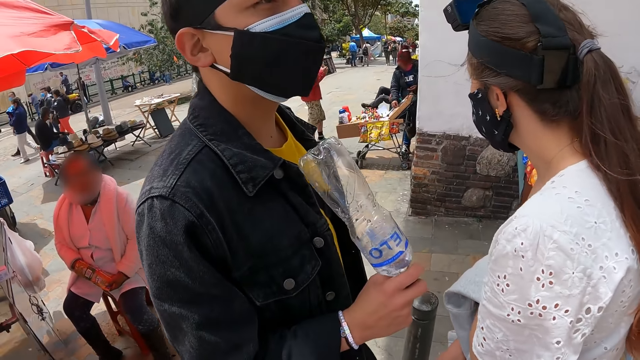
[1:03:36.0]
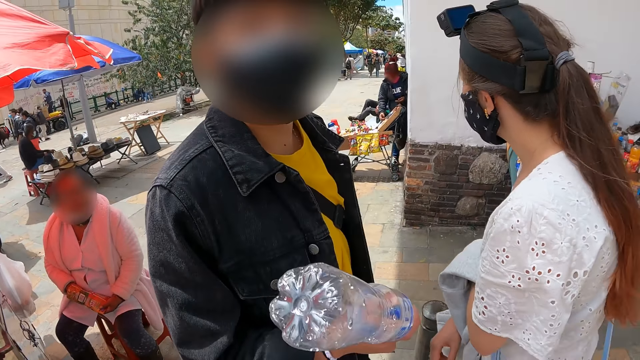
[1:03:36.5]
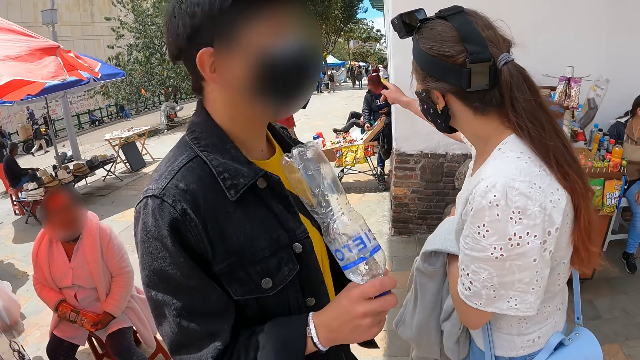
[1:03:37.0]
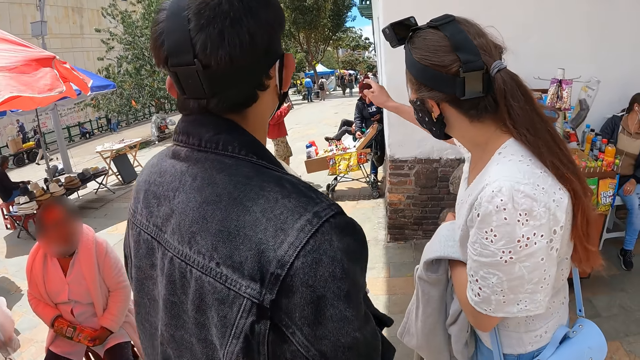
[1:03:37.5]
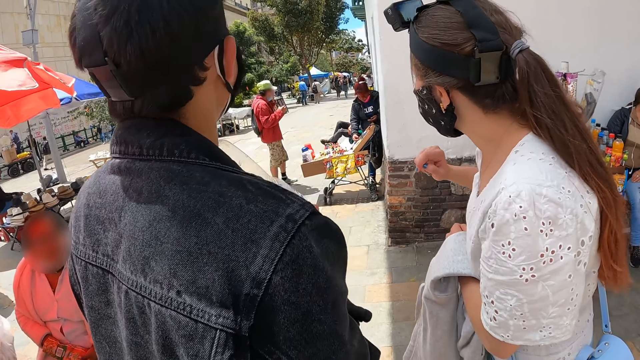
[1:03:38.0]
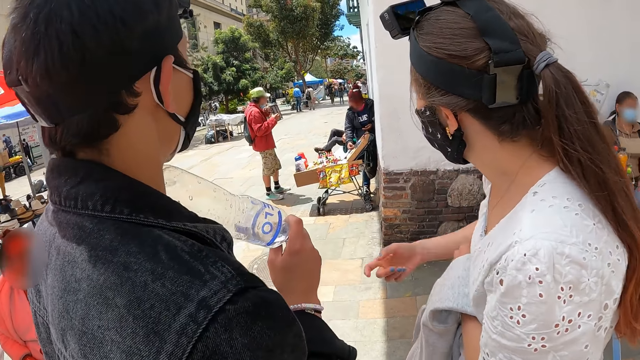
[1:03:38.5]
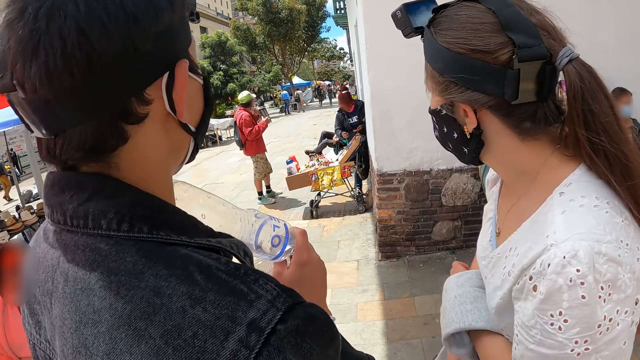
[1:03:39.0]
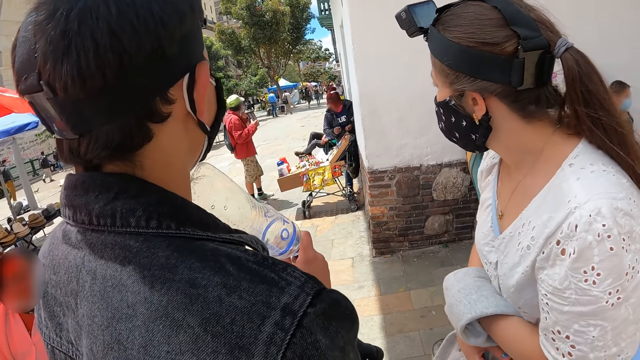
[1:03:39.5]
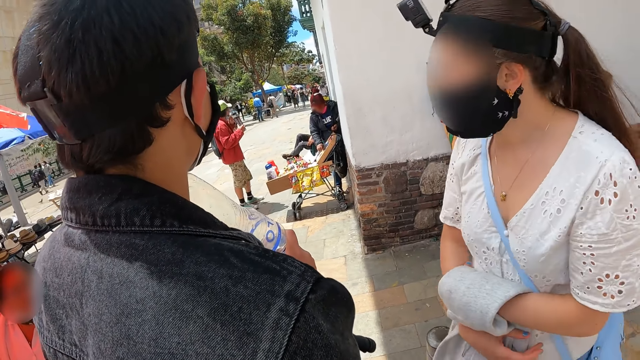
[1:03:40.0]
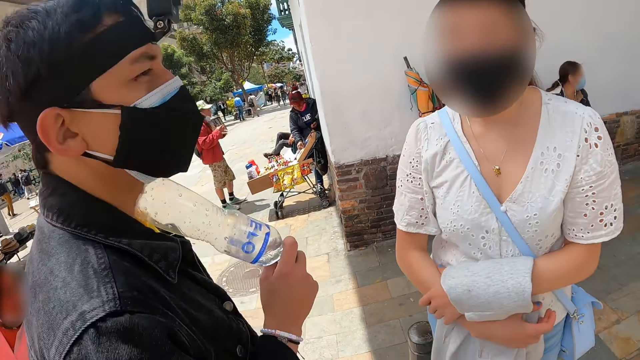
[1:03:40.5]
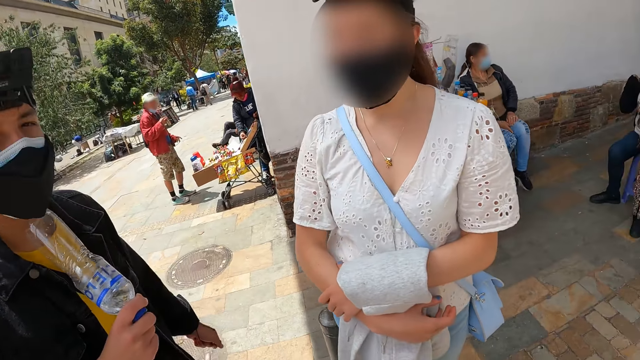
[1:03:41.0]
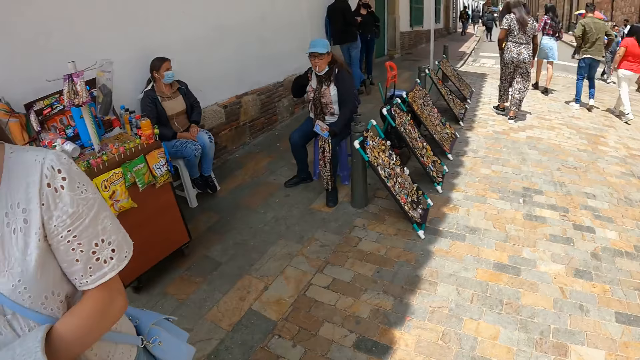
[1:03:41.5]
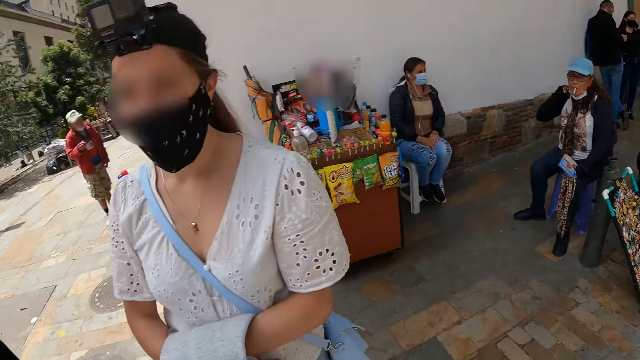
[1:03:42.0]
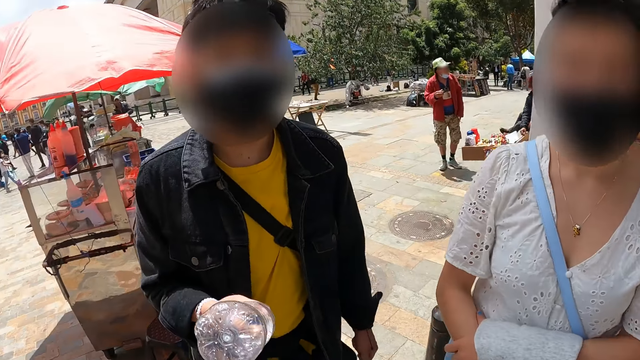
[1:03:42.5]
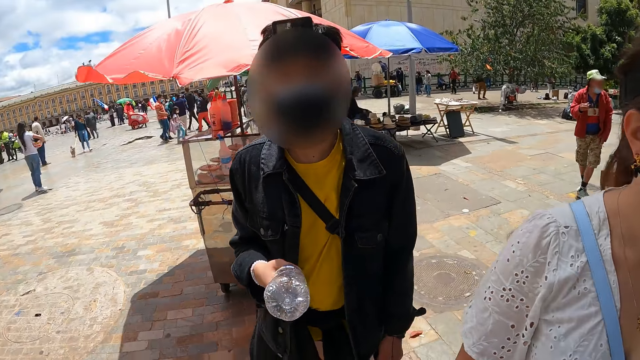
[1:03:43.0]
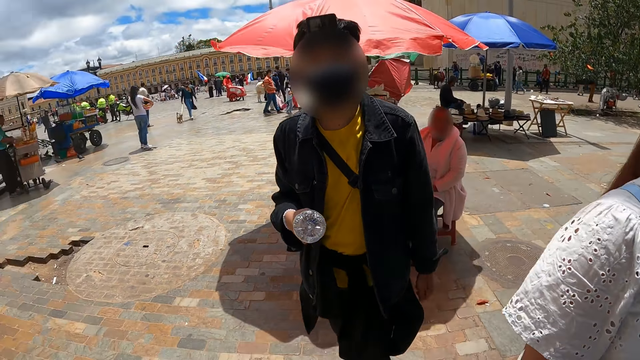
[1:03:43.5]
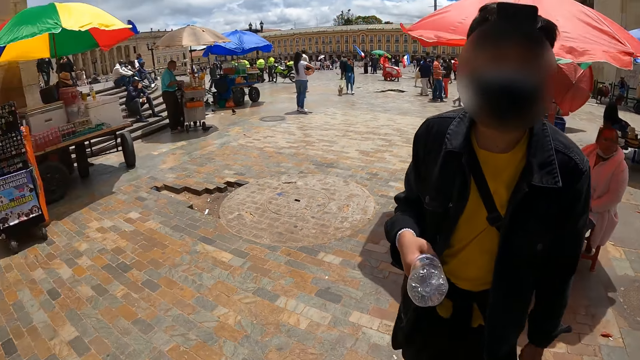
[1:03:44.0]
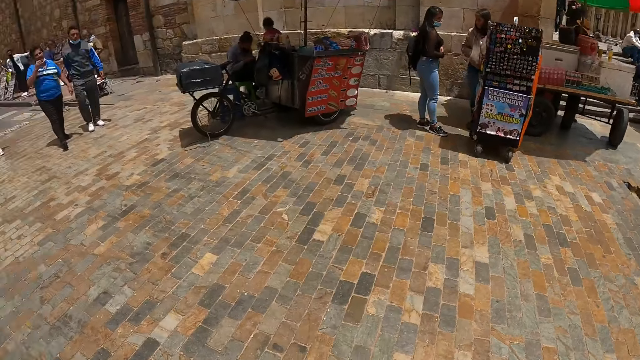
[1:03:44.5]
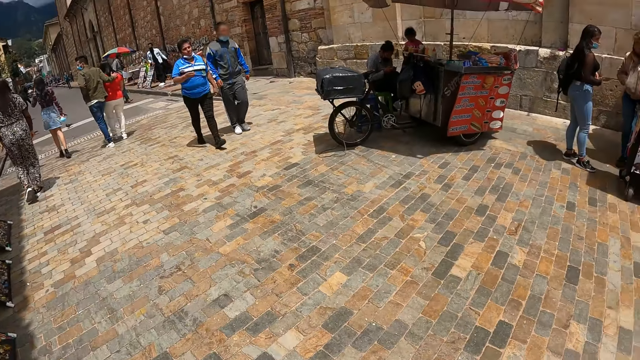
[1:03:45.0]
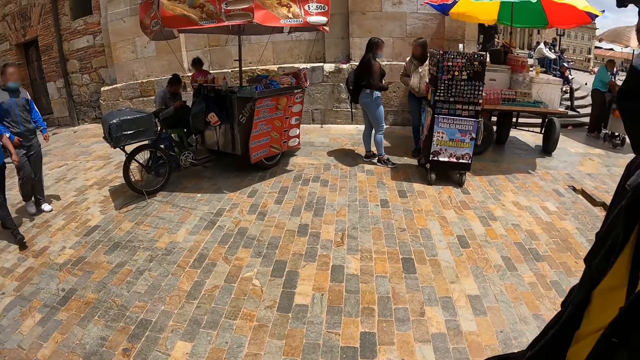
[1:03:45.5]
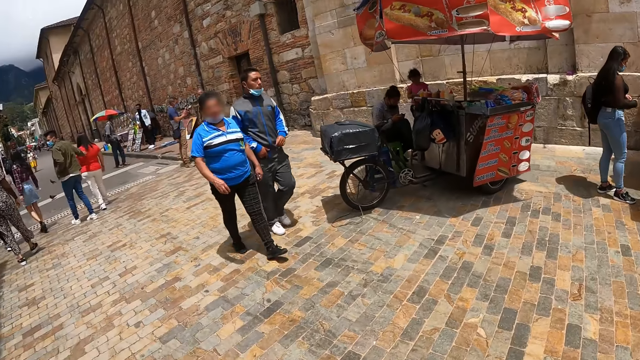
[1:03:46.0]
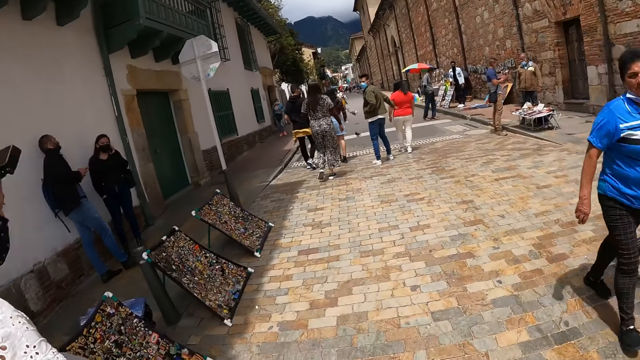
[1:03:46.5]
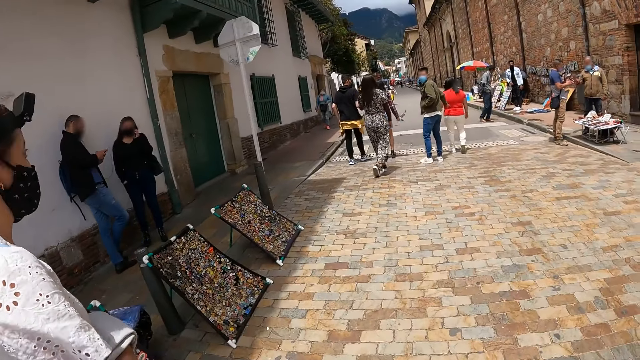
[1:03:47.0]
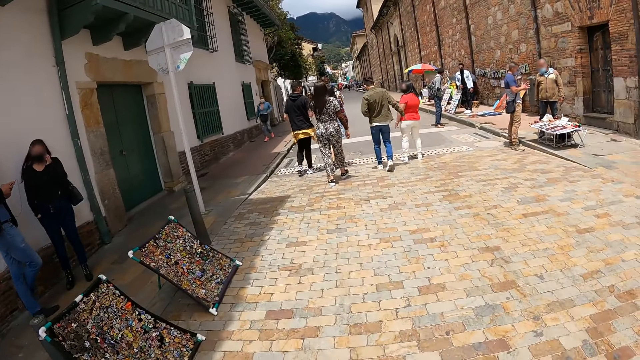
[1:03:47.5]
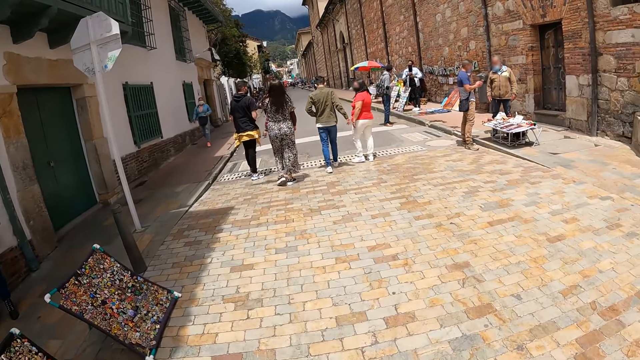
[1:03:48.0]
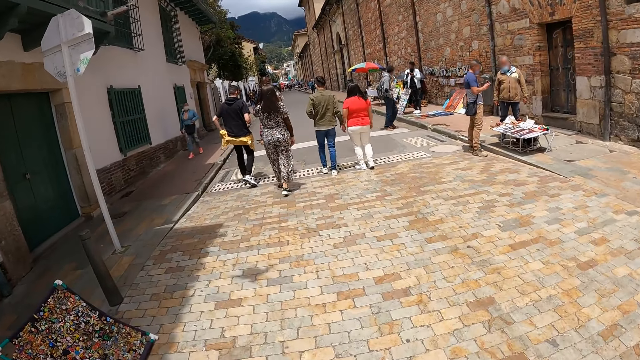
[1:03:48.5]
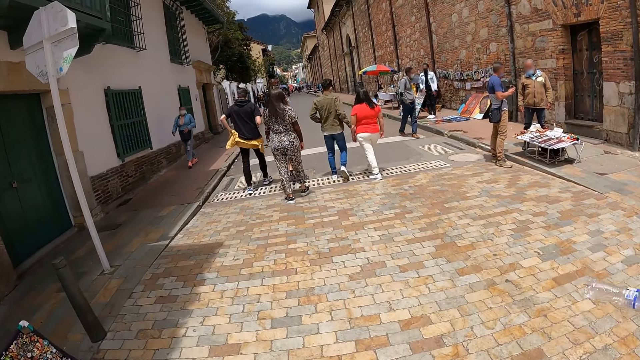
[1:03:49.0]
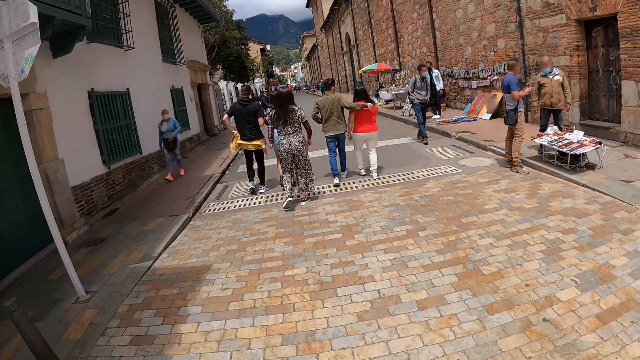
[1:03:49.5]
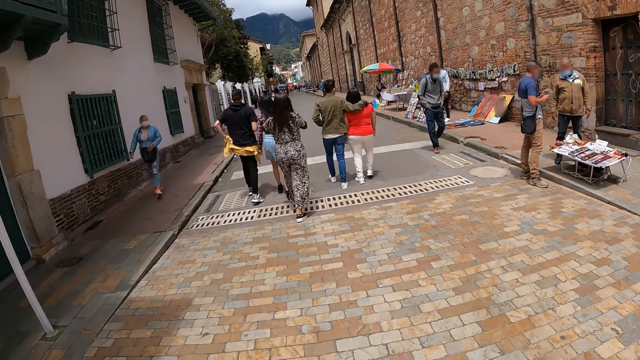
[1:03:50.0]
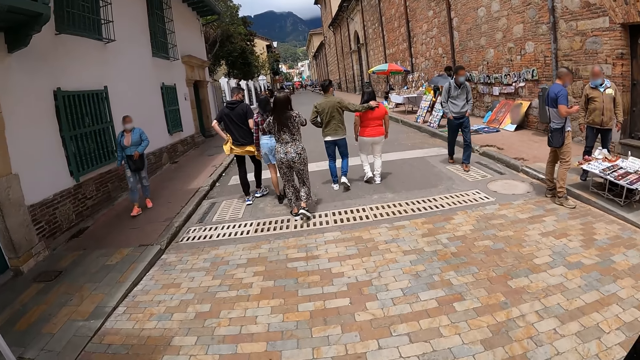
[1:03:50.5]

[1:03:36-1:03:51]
A man interacts with a woman. The woman points at people. The woman points at the wall. The woman looks around. The camera wearer looks around. The man and the woman interact with the camera wearer. The woman, another woman and the man move around. The camera wearer moves around.

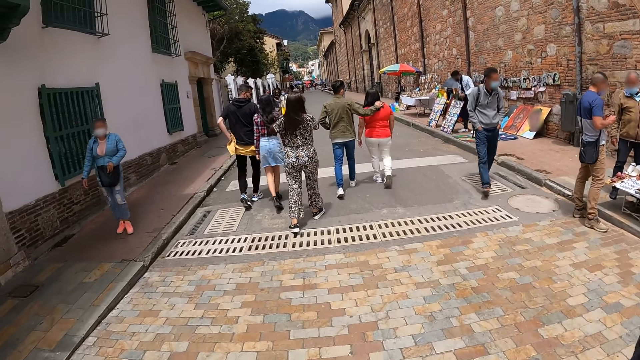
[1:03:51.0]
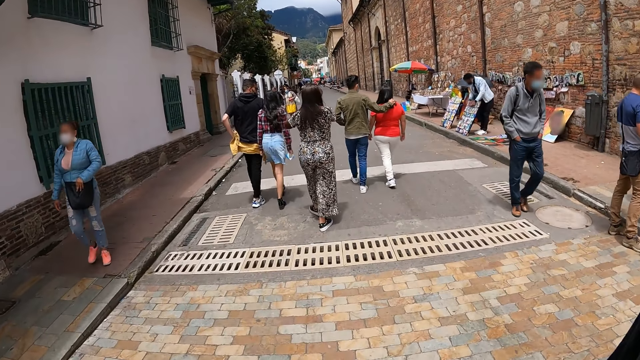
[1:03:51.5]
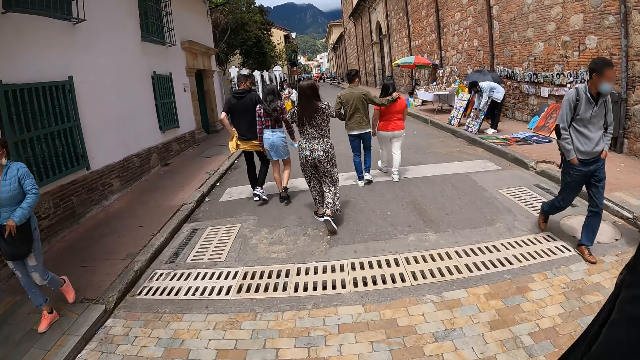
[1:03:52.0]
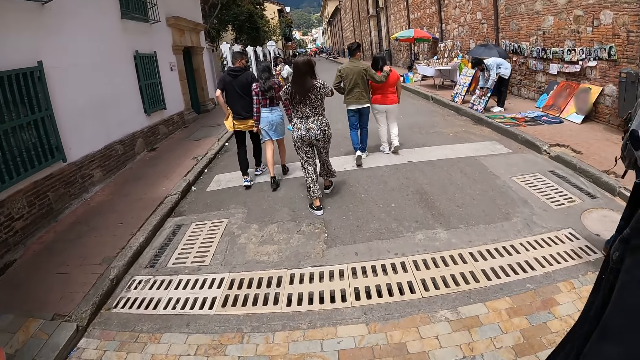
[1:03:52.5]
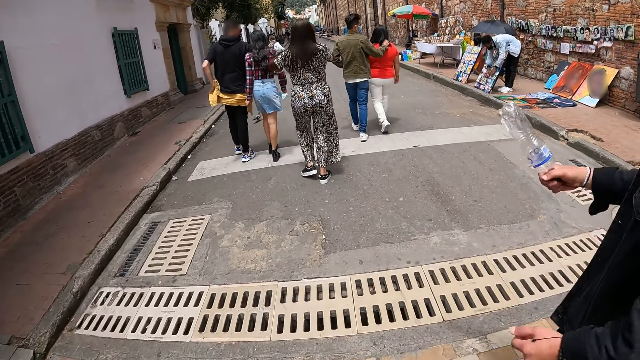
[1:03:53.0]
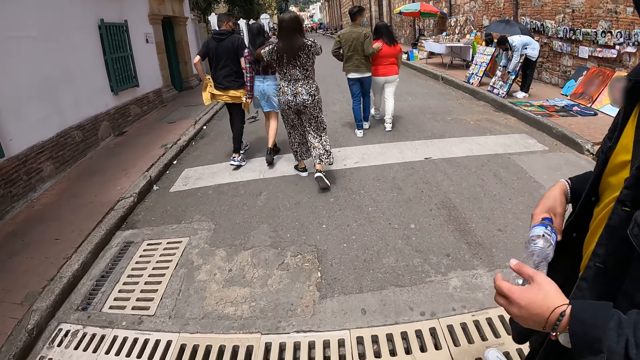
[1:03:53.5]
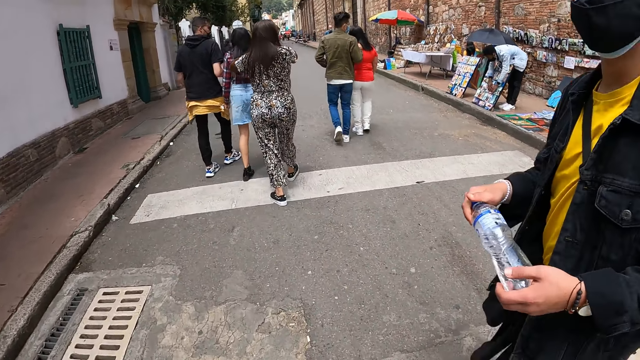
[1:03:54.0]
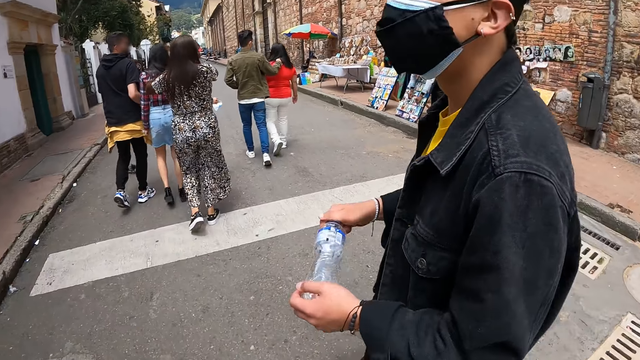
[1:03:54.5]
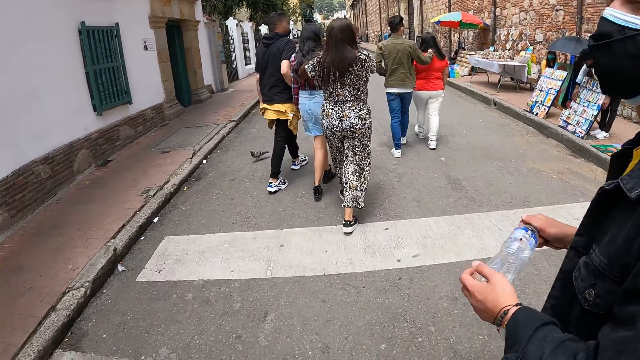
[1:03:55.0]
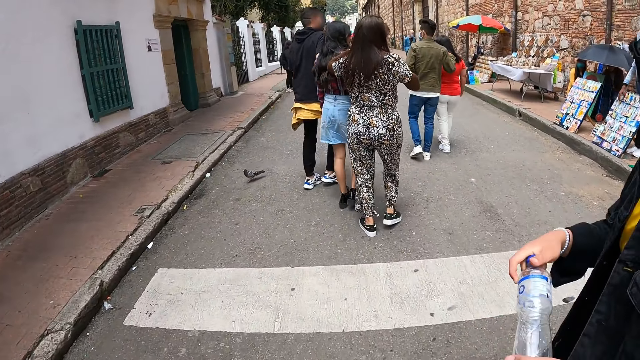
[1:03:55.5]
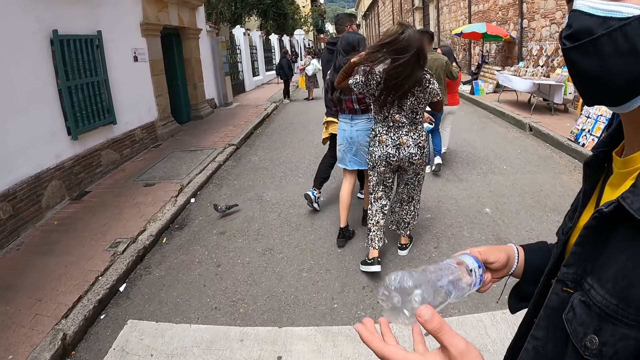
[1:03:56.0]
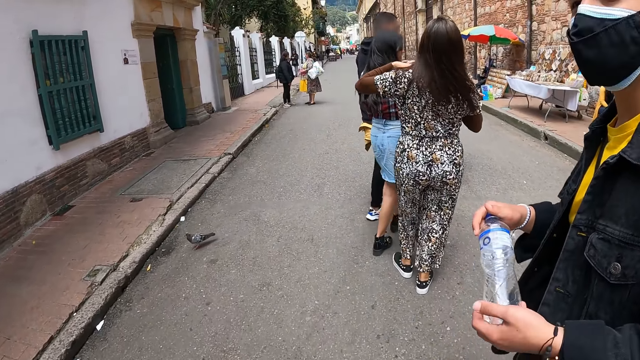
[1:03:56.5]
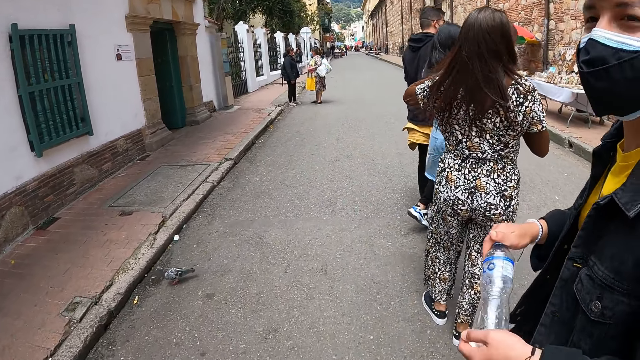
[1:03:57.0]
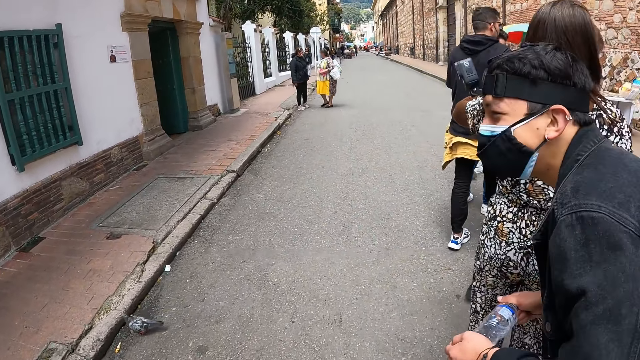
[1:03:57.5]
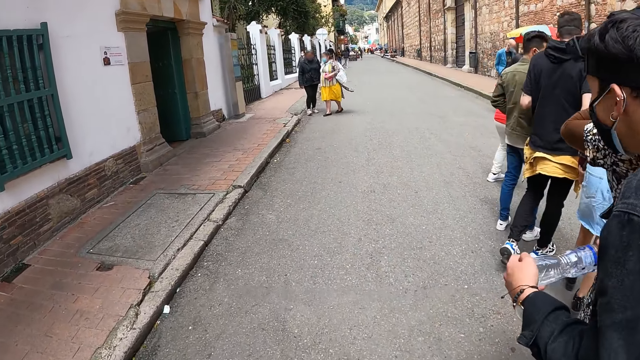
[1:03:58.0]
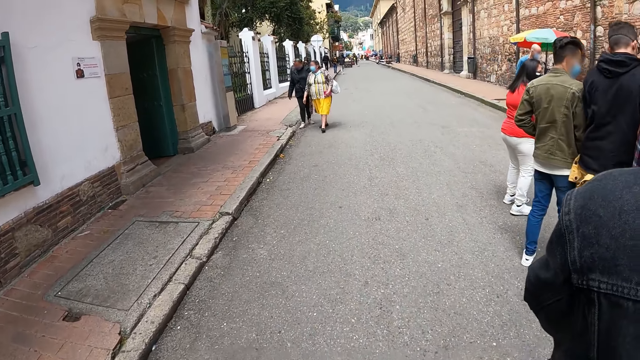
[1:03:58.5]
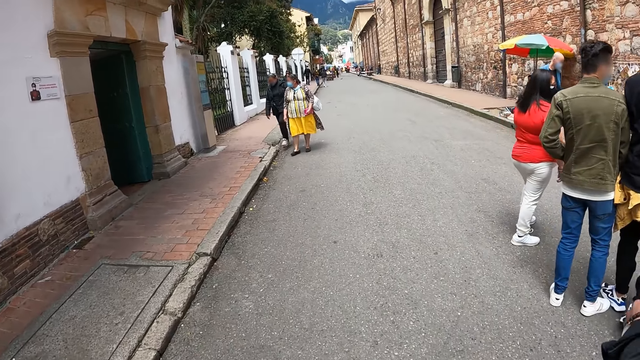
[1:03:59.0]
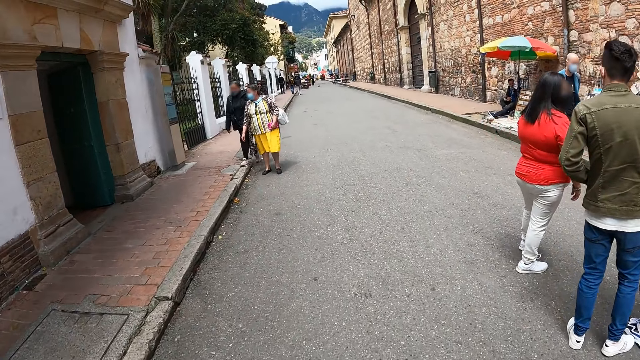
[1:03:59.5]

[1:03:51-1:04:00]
A man interacts with the camera wearer. The man moves the bottle and looks around.
